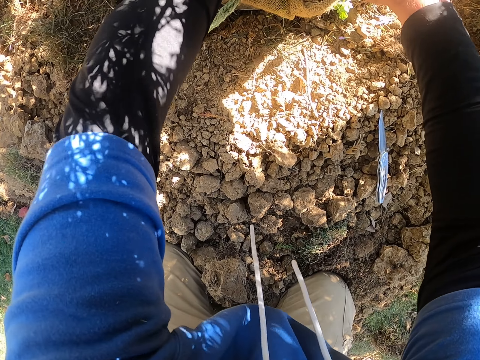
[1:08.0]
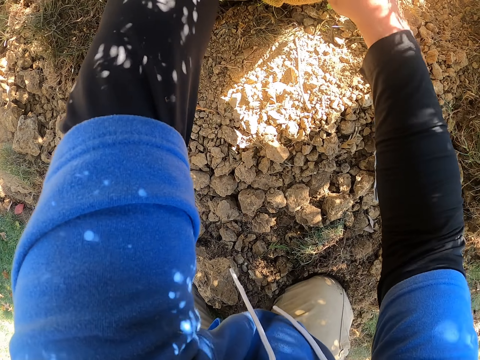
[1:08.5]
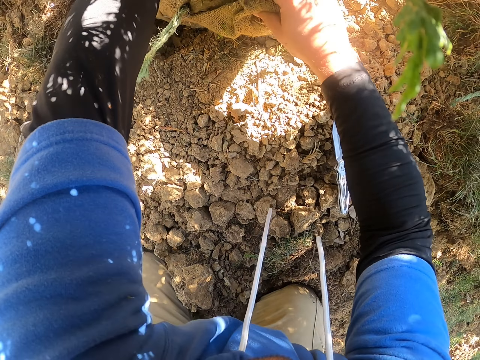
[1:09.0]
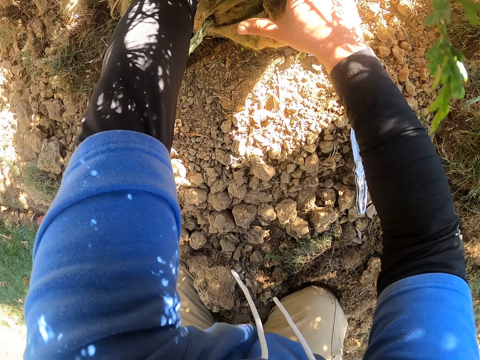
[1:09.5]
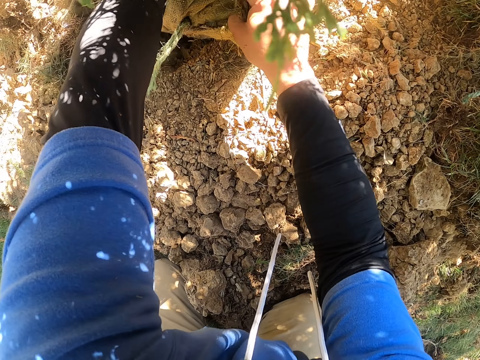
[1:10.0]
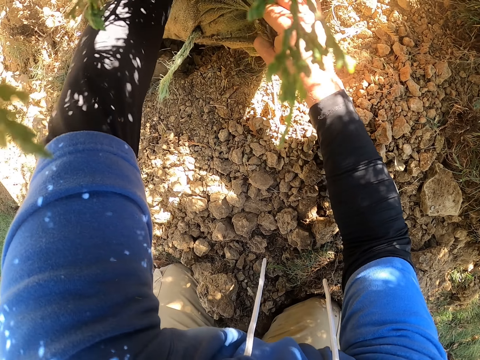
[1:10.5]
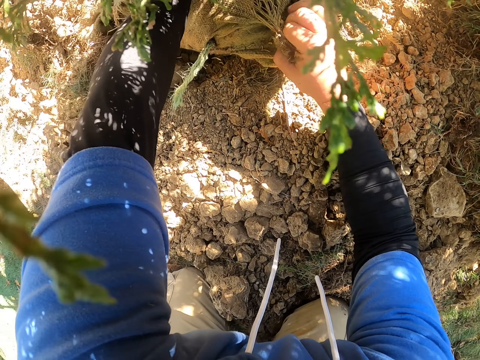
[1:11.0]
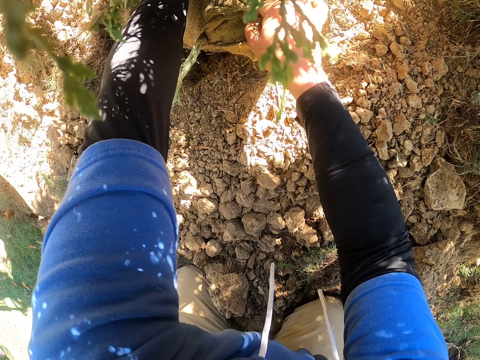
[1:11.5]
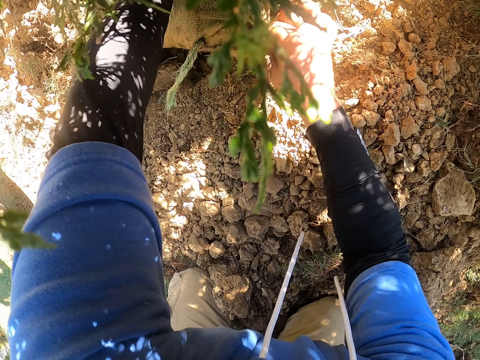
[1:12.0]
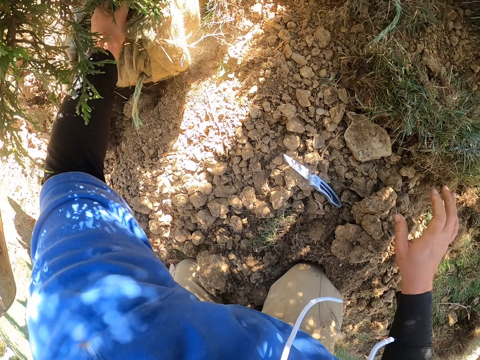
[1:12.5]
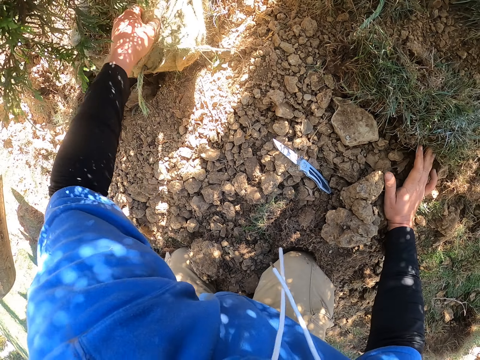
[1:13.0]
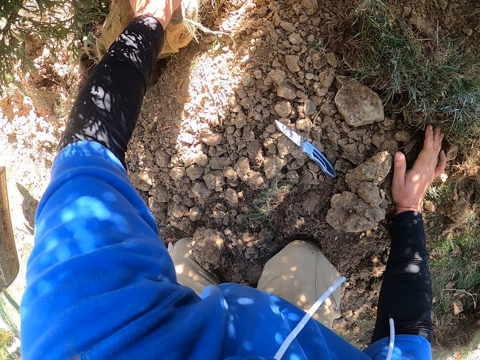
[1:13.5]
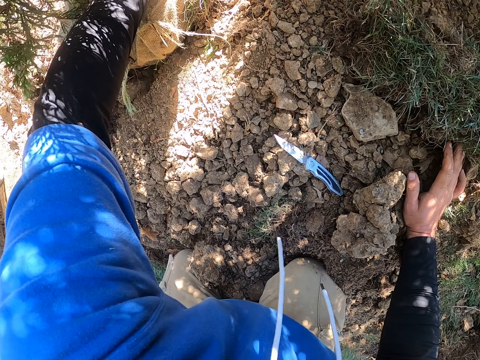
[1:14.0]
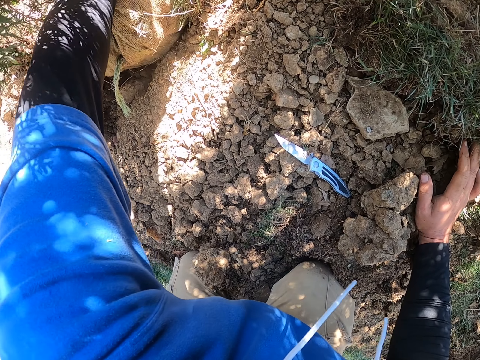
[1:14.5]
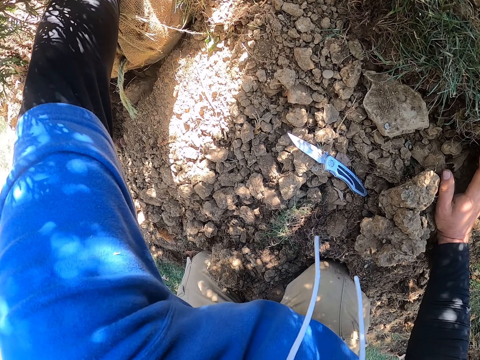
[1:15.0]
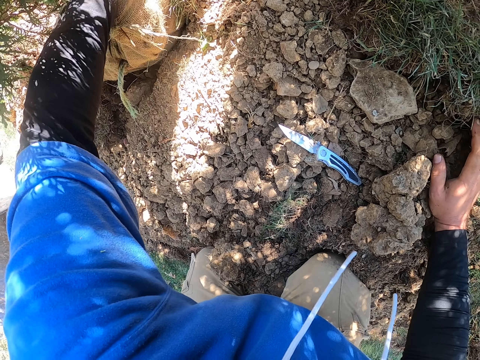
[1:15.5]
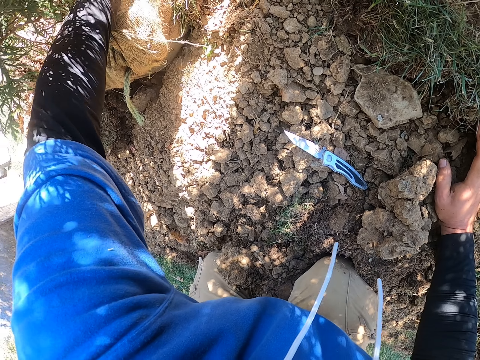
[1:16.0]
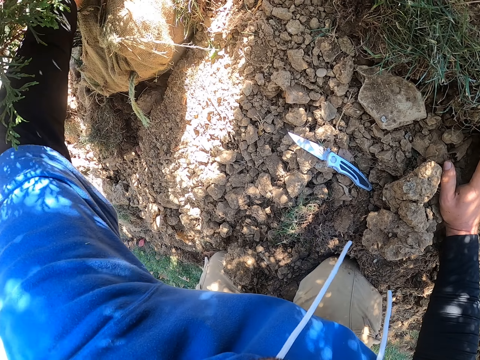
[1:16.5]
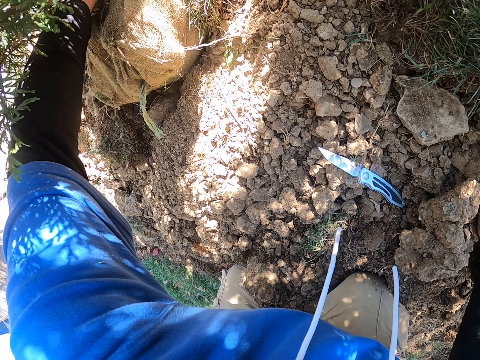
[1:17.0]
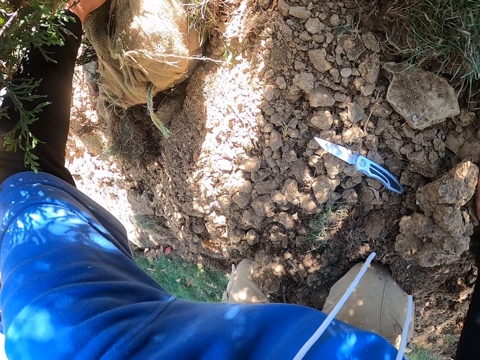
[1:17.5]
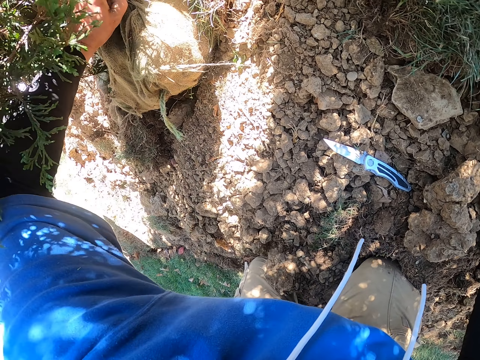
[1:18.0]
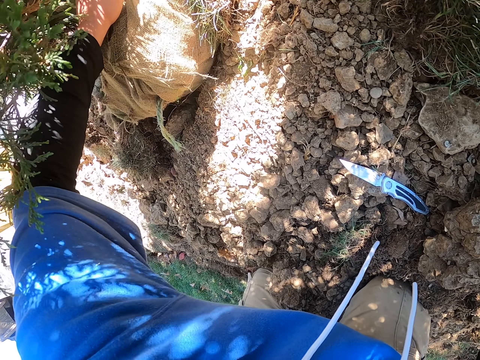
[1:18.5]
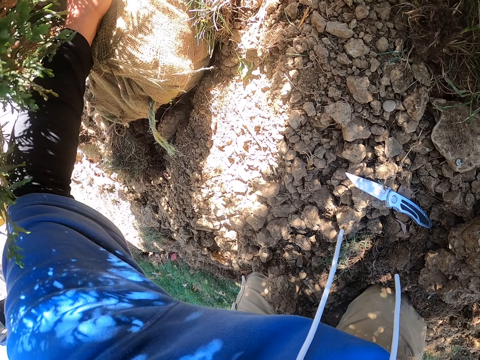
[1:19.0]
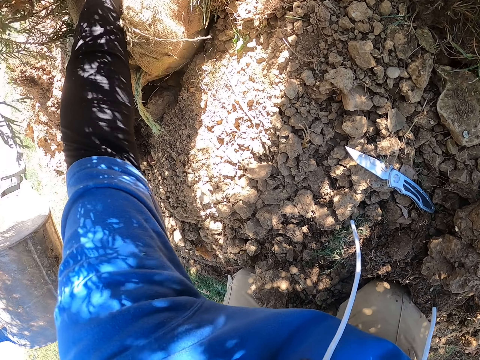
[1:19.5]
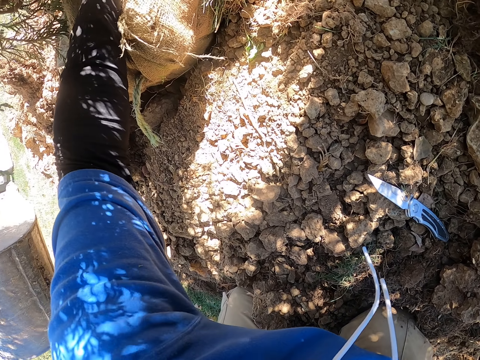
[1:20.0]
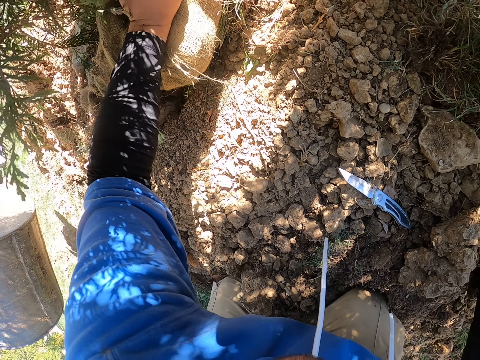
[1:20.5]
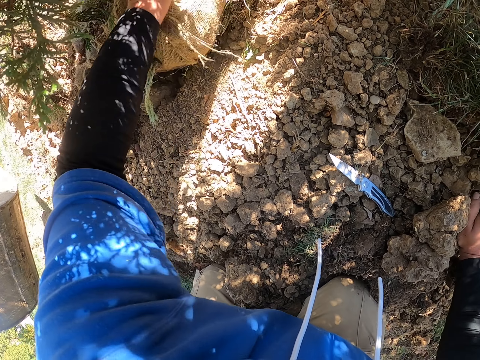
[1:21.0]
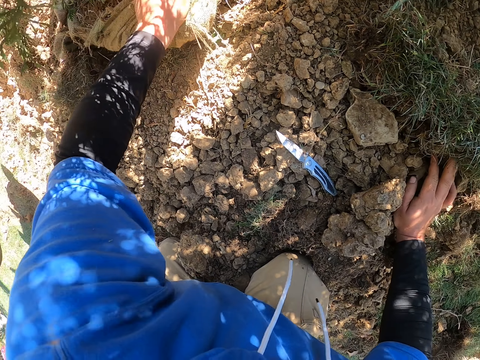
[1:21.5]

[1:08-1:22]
The camera wearer tears a sack.

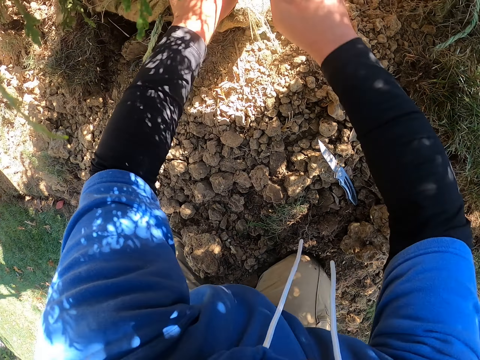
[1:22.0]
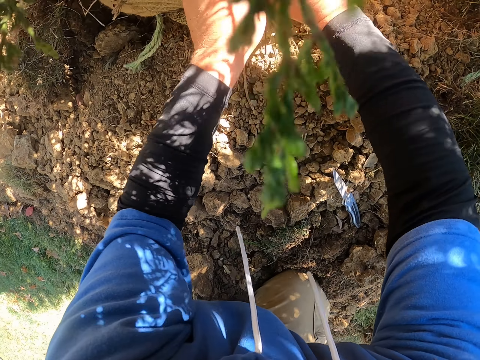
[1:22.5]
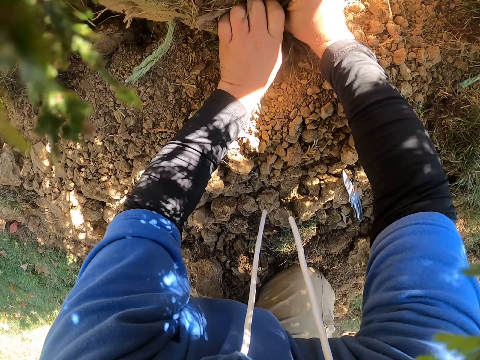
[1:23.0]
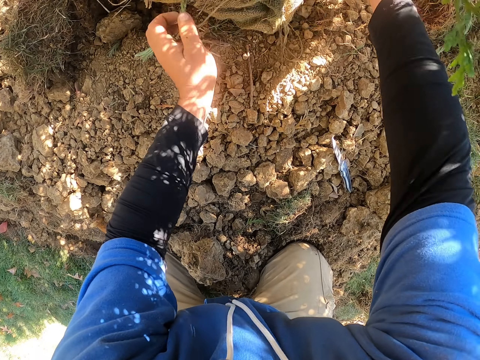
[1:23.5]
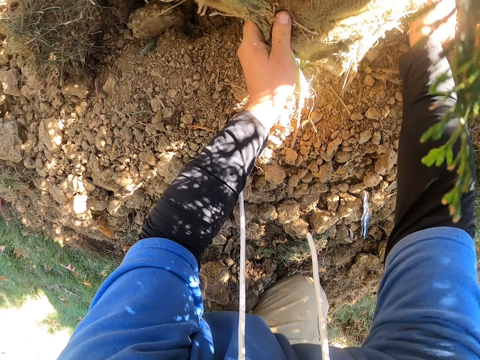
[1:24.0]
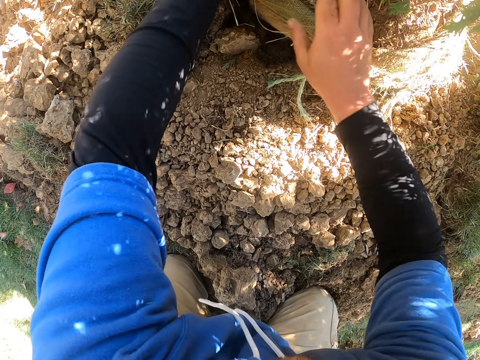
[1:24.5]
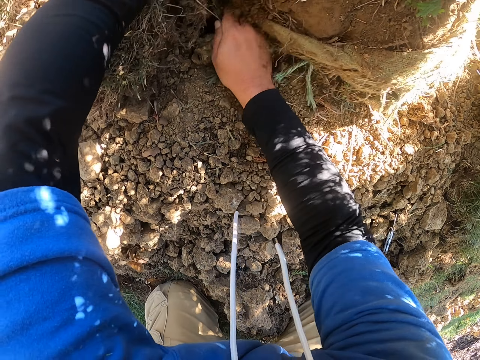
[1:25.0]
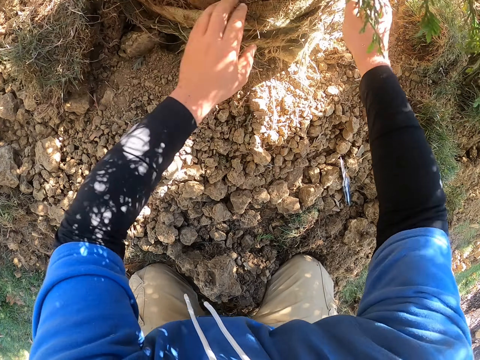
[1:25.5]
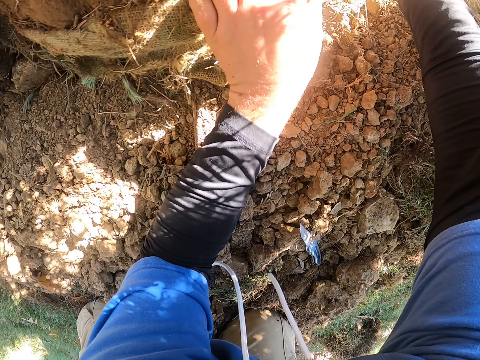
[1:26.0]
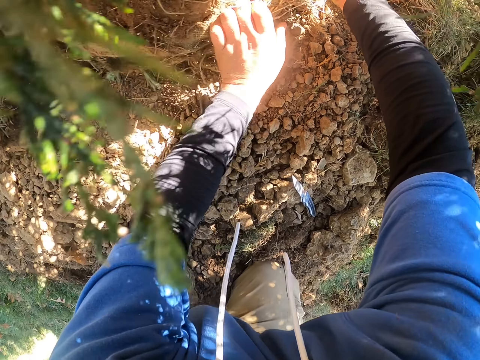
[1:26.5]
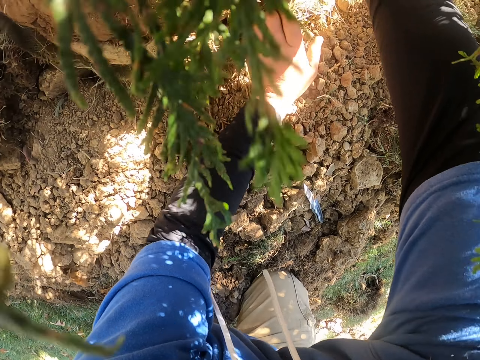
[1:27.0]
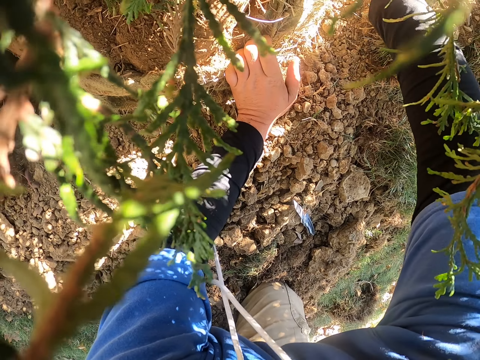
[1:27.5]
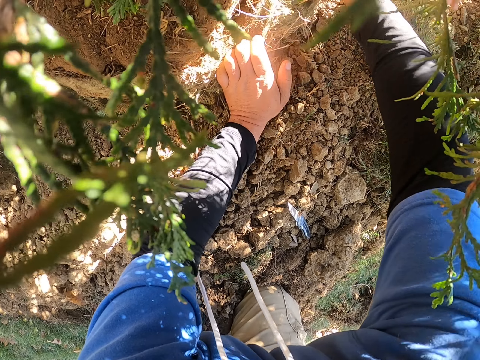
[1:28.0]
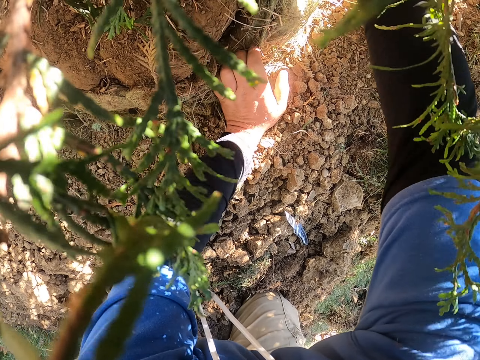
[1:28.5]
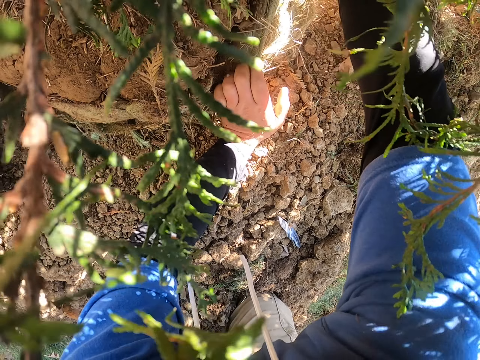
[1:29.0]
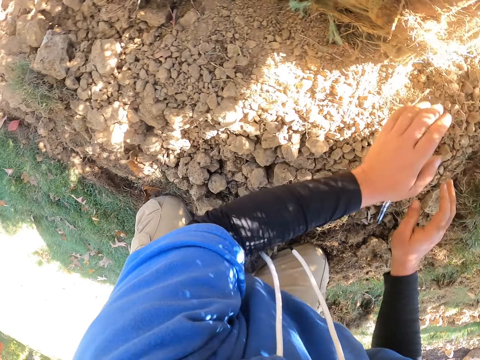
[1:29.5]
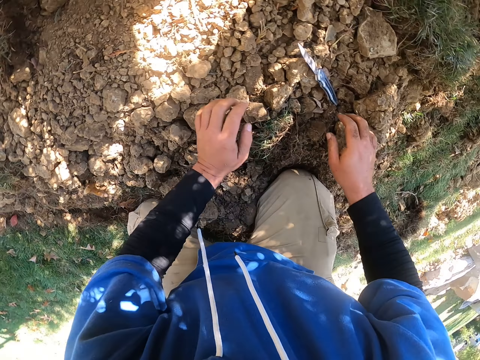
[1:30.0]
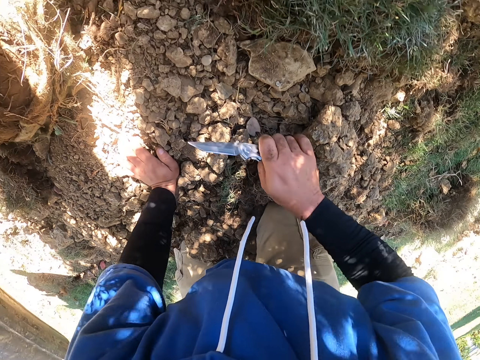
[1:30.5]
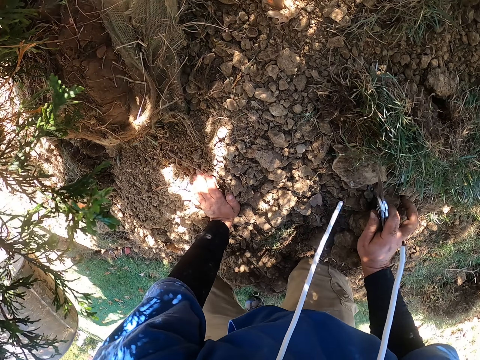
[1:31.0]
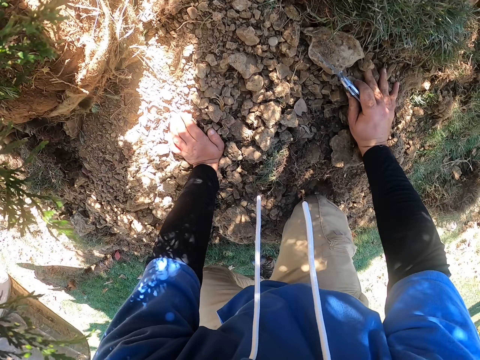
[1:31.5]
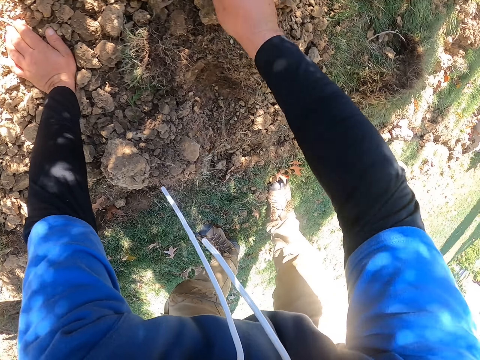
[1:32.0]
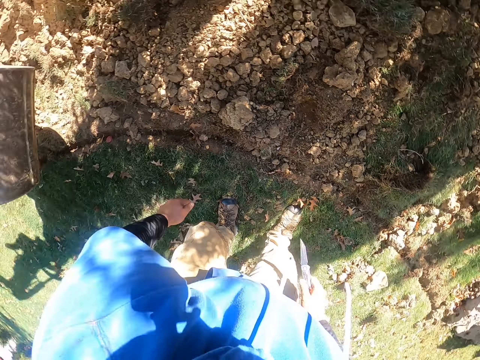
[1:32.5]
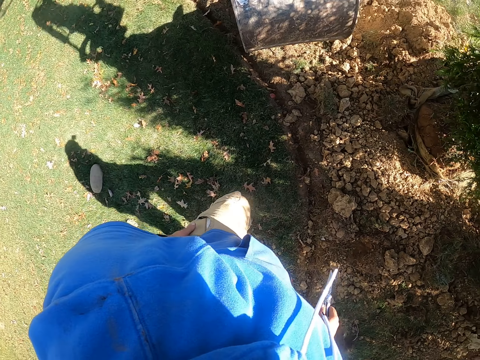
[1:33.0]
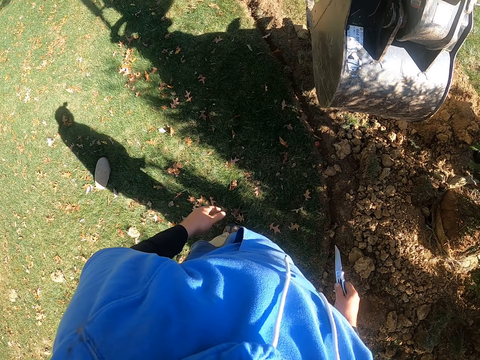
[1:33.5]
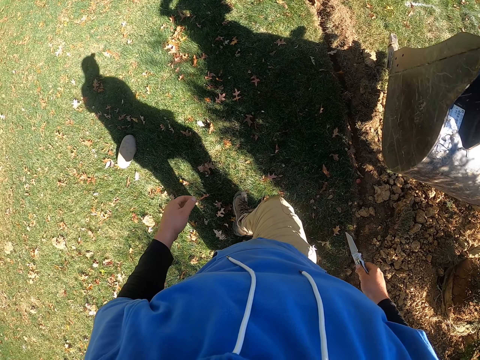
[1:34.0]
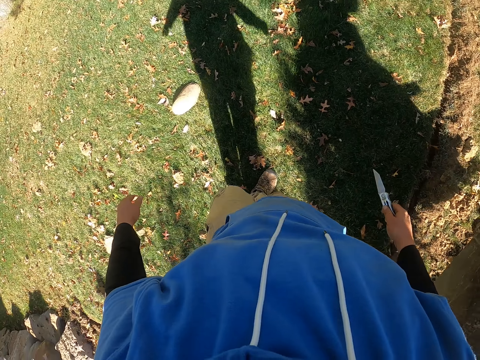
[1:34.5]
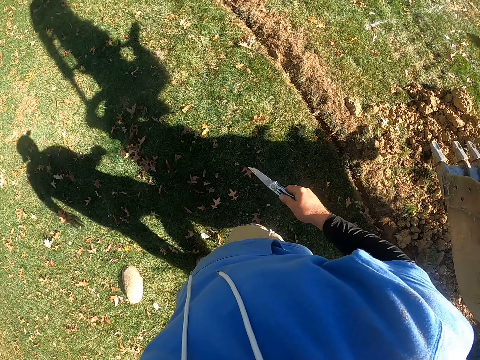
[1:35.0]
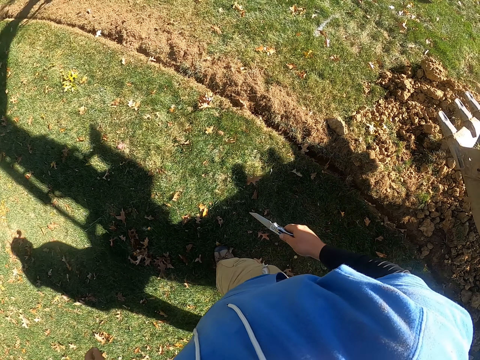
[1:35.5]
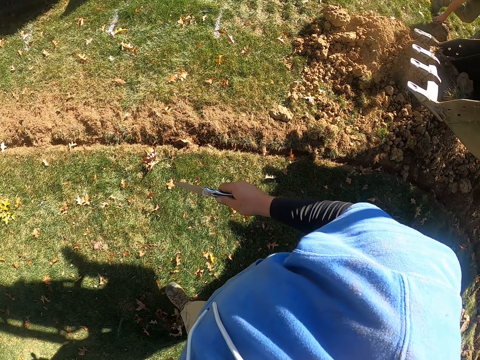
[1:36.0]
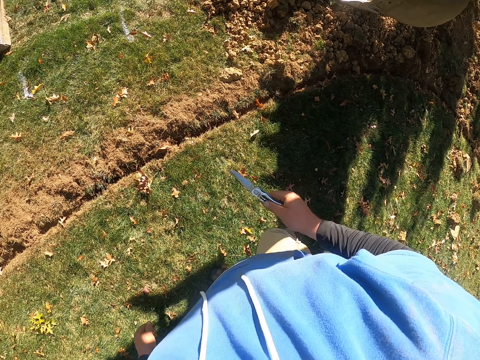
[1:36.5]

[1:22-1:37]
The camera wearer removes a sack. They put a hand on the soil. They stand. They walk around.
